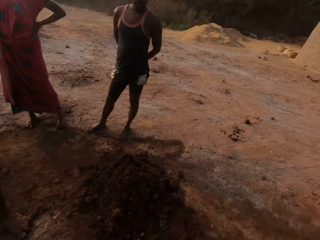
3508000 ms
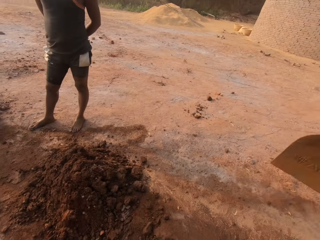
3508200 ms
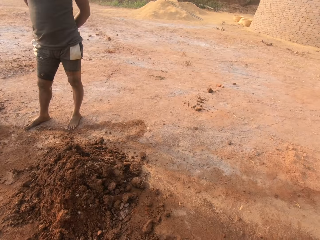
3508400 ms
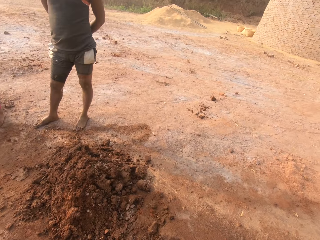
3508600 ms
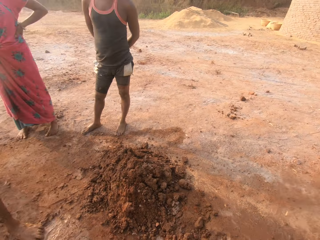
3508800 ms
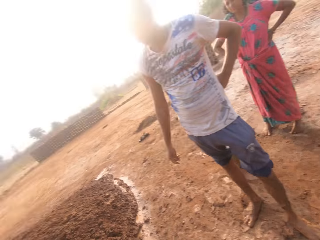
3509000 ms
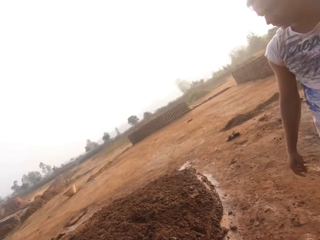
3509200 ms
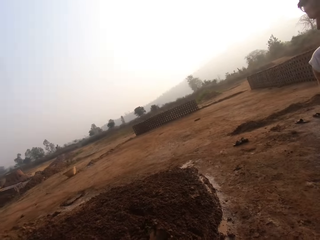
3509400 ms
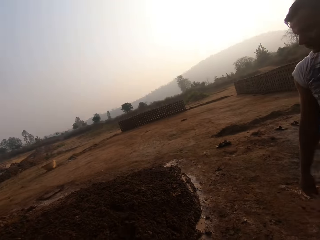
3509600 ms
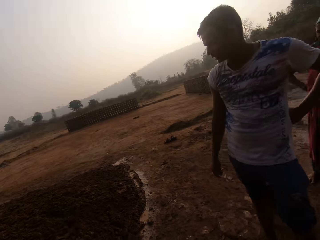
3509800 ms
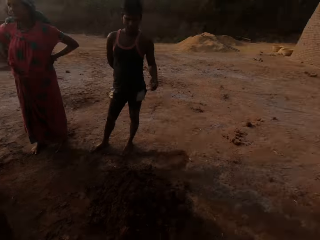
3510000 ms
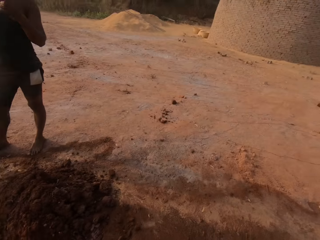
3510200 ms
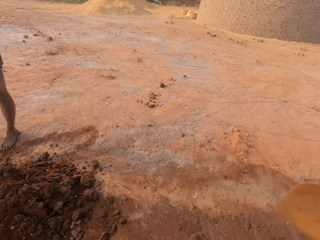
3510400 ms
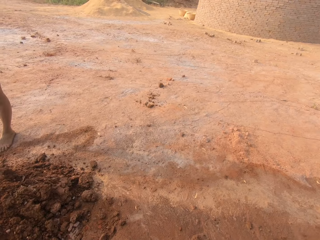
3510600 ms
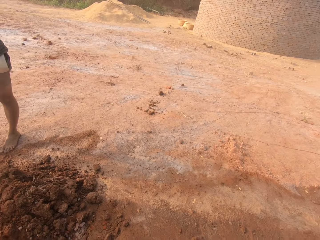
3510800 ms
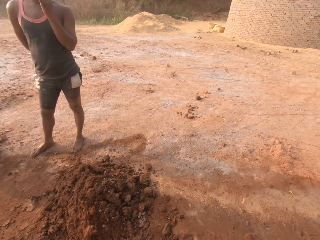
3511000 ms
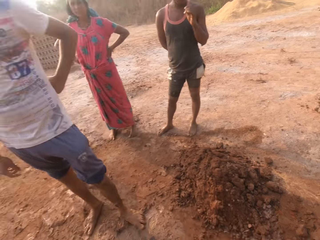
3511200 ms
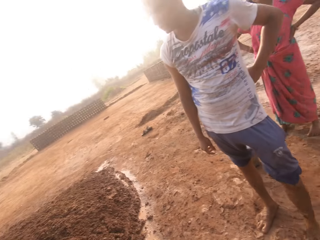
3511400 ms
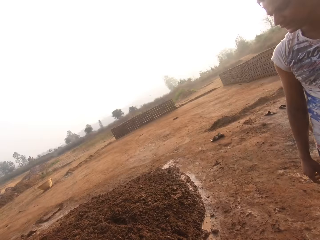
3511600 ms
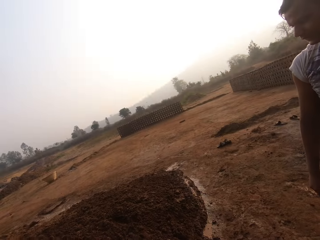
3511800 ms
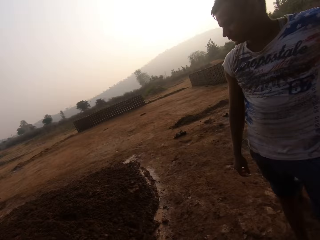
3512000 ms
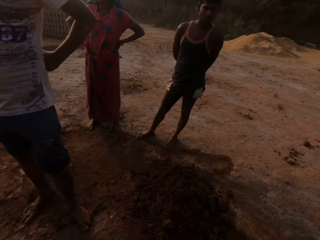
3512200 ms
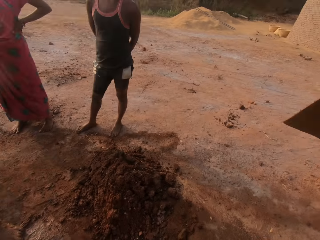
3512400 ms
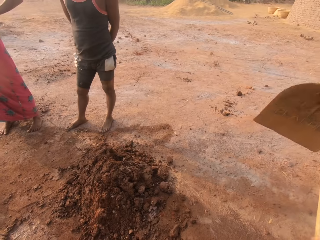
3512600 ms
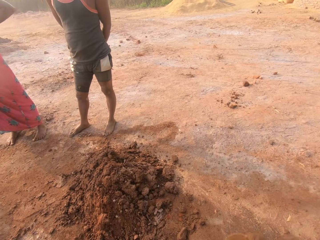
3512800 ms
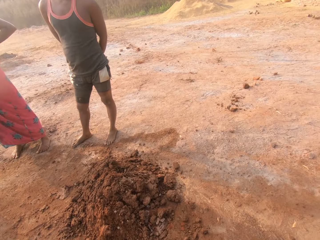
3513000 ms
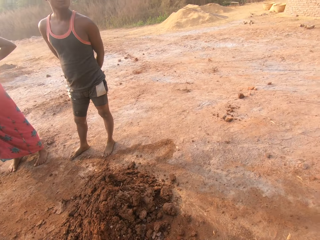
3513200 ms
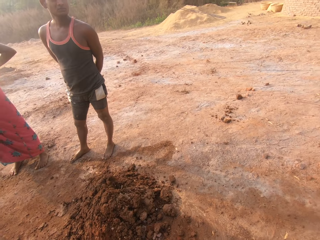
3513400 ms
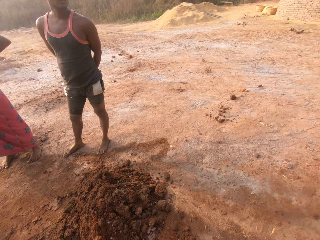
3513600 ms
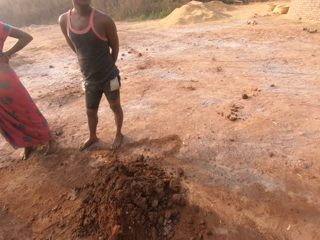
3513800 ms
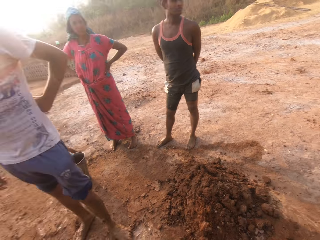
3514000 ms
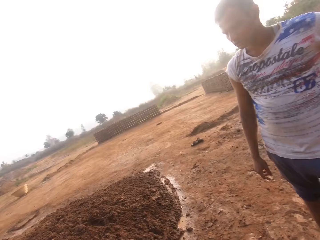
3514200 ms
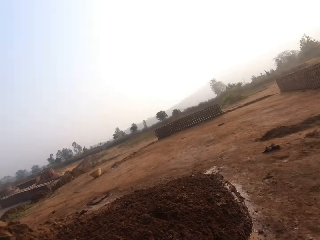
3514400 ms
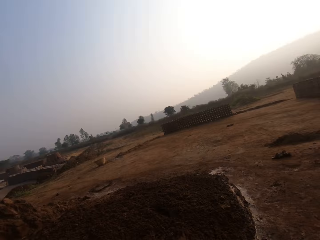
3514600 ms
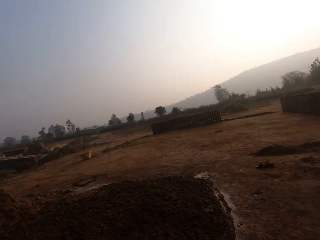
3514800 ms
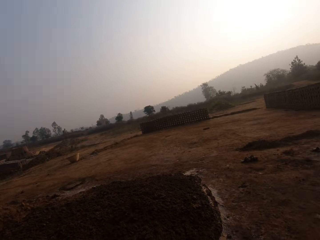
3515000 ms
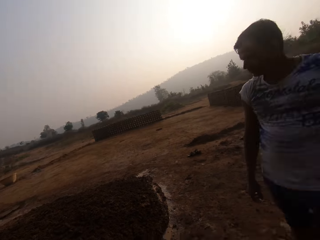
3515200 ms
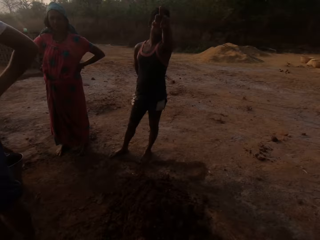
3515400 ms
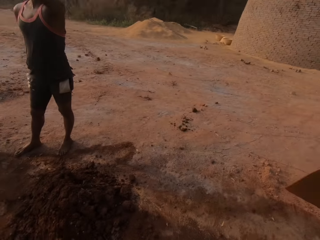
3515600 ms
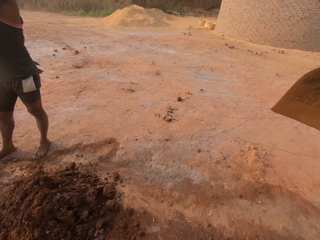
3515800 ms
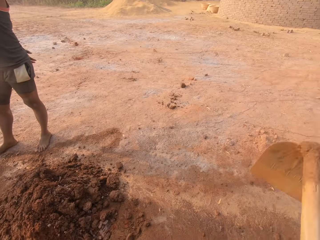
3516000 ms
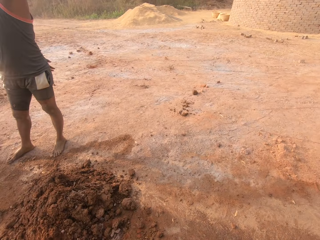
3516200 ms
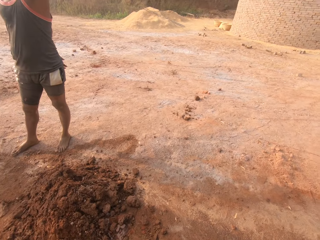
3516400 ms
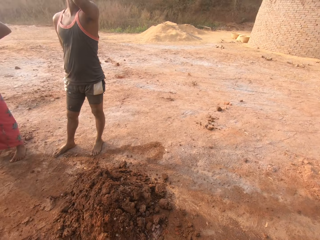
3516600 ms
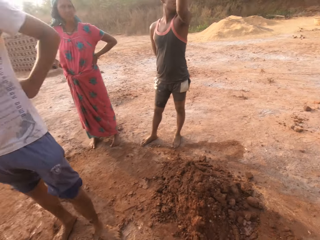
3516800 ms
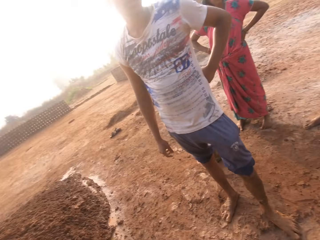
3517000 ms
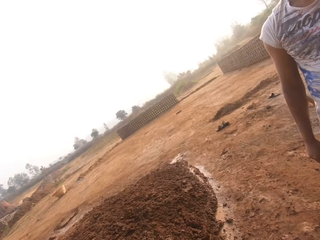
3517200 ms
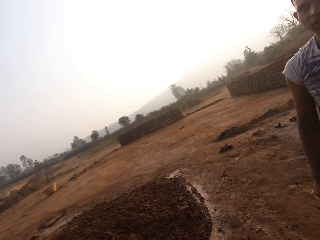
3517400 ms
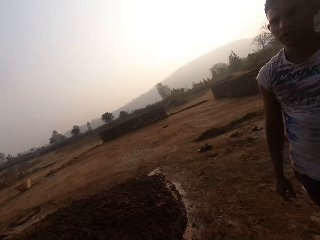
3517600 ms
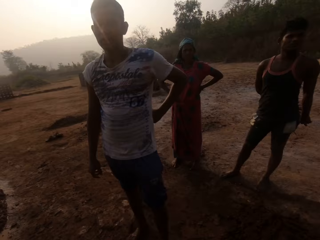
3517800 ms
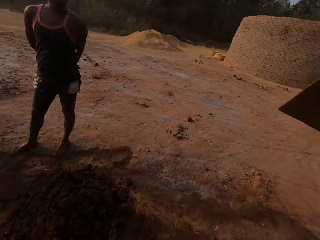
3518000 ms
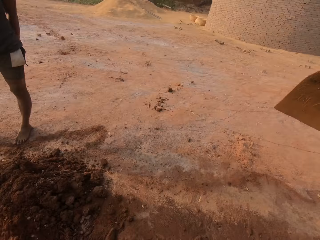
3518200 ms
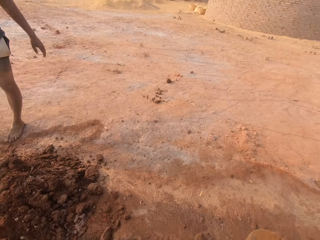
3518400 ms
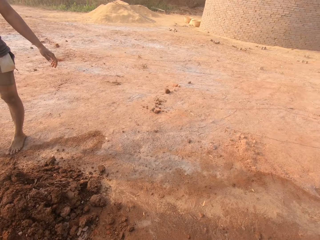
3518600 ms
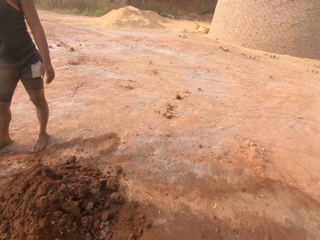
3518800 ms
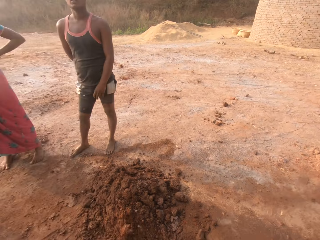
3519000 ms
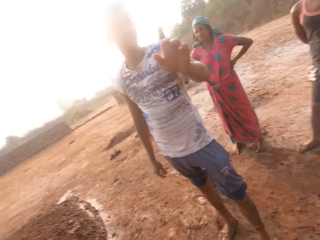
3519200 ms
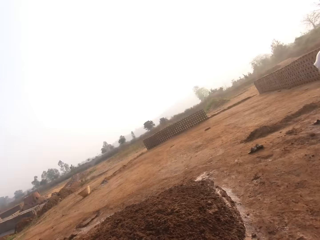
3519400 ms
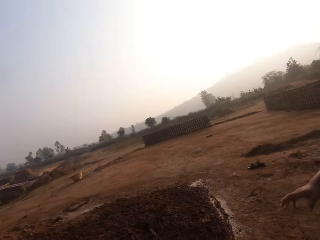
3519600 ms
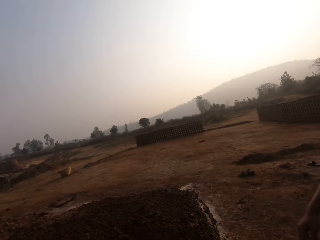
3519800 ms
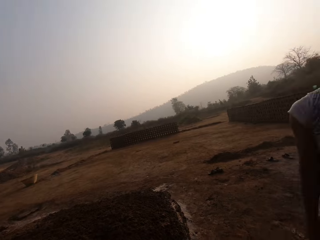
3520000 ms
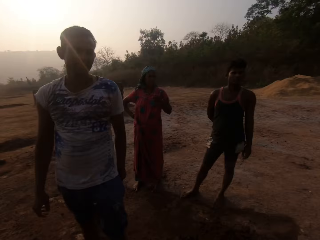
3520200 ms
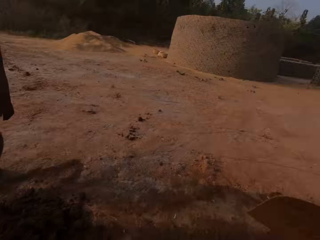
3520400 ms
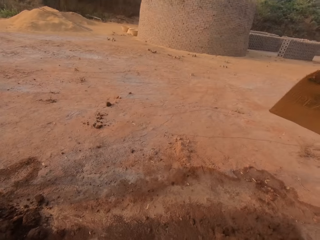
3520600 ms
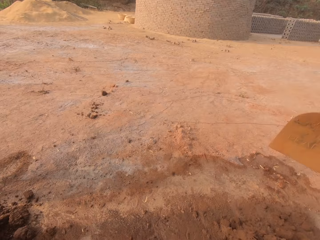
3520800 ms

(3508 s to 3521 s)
The camera wearer turns around the clay heap. They dig on the clay heap. They turn around the clay heap. They dig on the clay heap. They turn around the clay heap. They dig on the clay heap. They turn around the clay heap. They dig on the clay heap.

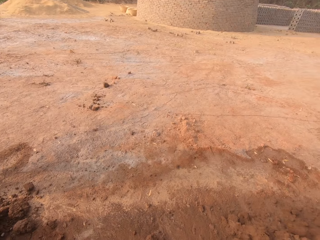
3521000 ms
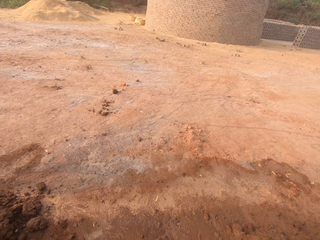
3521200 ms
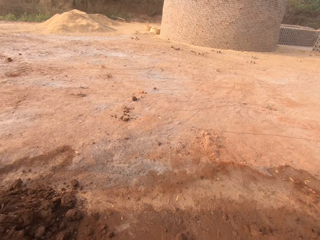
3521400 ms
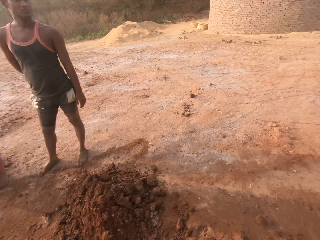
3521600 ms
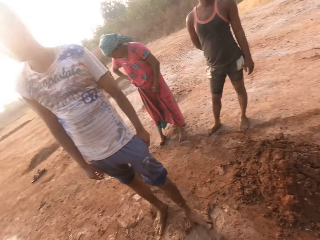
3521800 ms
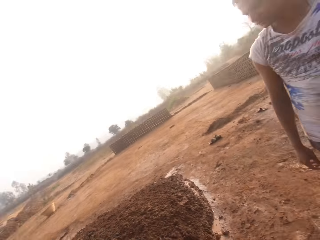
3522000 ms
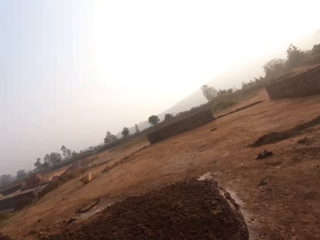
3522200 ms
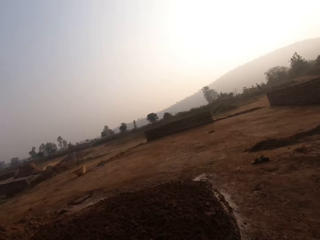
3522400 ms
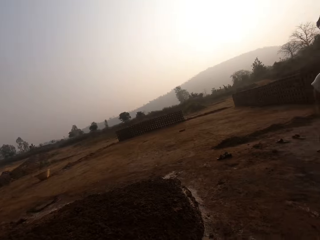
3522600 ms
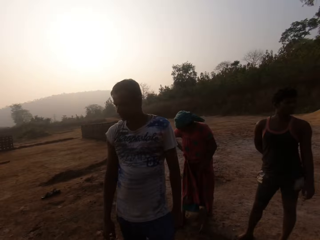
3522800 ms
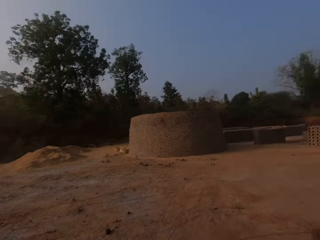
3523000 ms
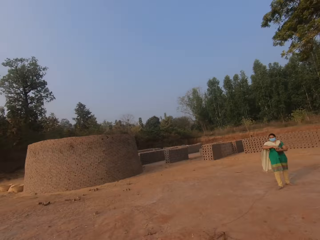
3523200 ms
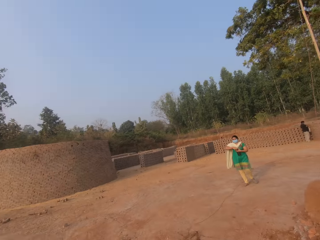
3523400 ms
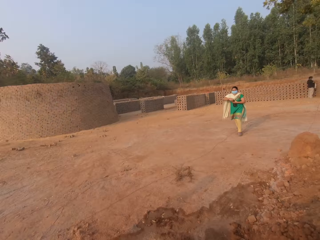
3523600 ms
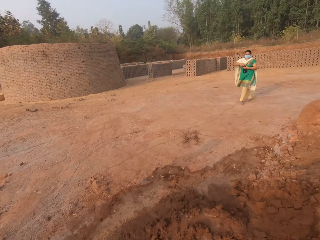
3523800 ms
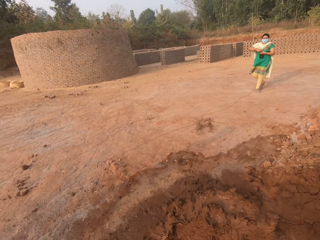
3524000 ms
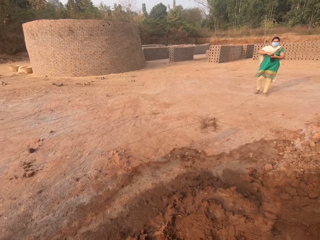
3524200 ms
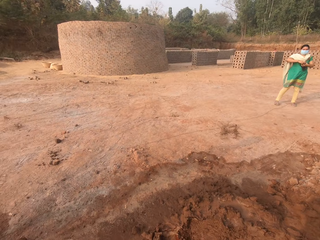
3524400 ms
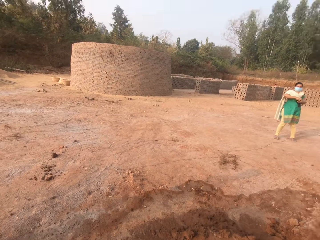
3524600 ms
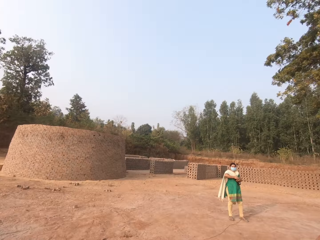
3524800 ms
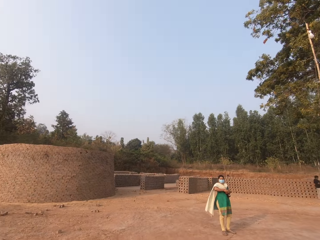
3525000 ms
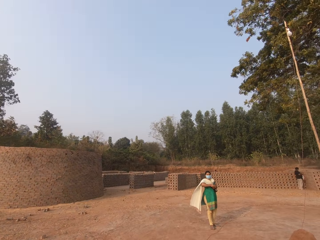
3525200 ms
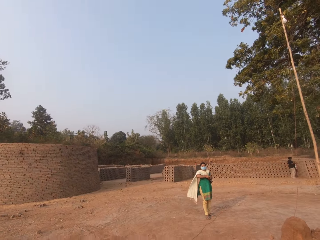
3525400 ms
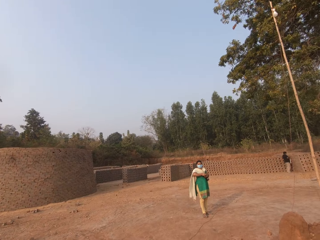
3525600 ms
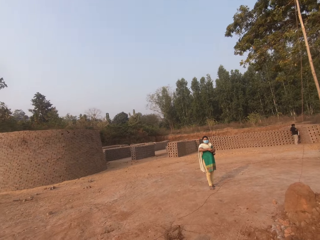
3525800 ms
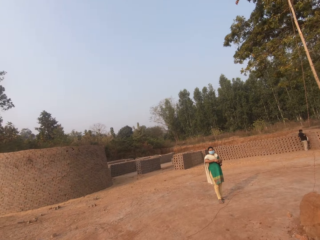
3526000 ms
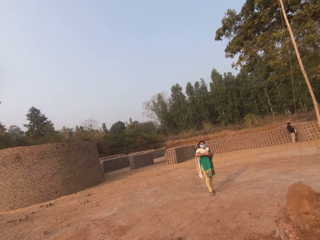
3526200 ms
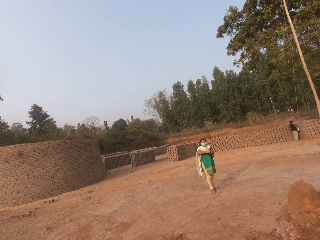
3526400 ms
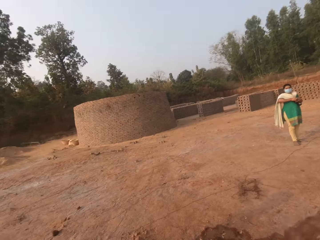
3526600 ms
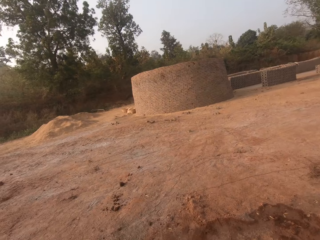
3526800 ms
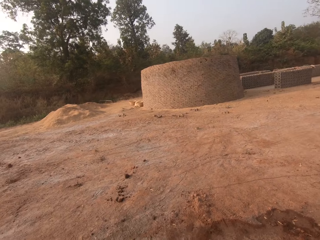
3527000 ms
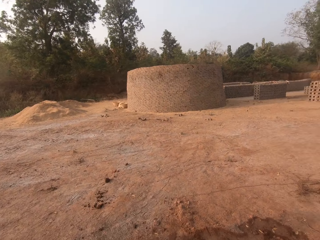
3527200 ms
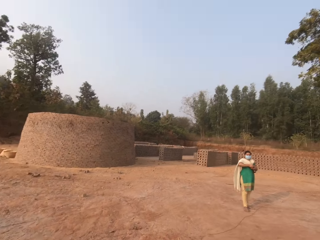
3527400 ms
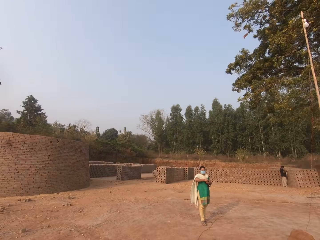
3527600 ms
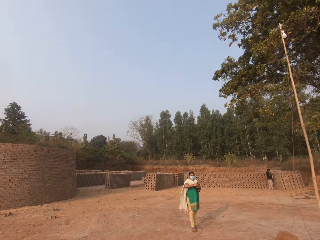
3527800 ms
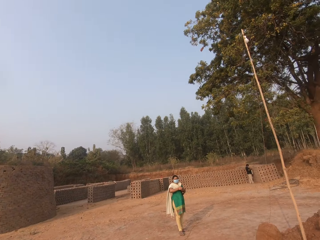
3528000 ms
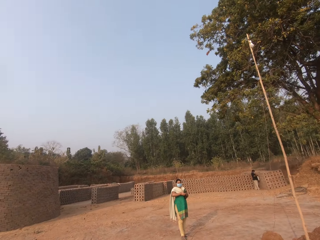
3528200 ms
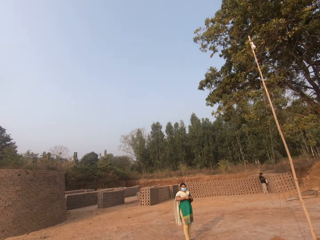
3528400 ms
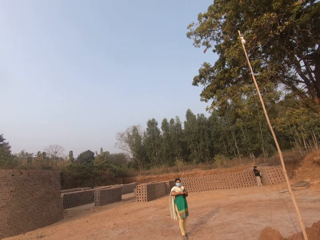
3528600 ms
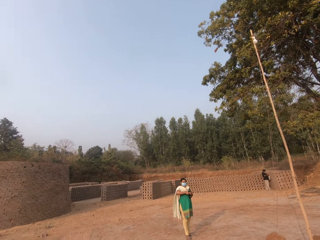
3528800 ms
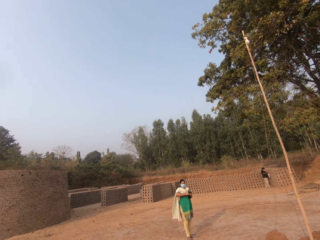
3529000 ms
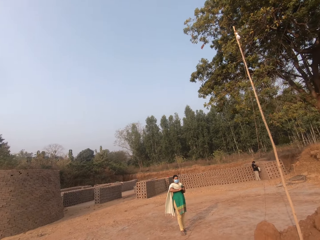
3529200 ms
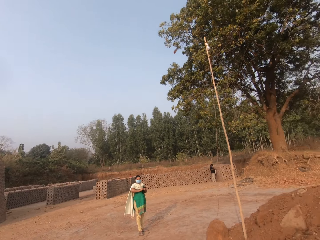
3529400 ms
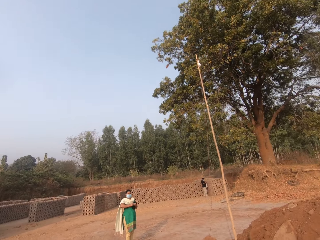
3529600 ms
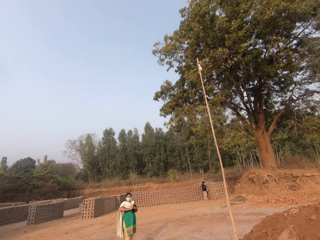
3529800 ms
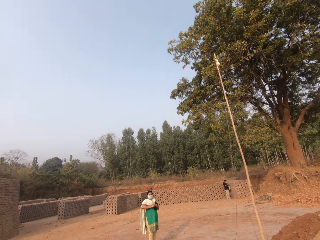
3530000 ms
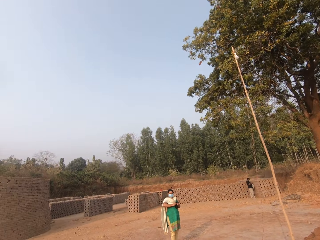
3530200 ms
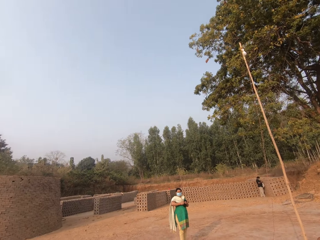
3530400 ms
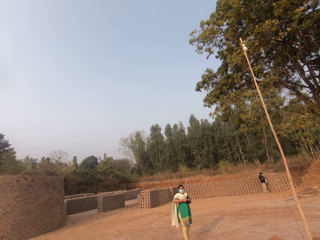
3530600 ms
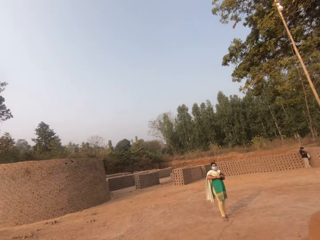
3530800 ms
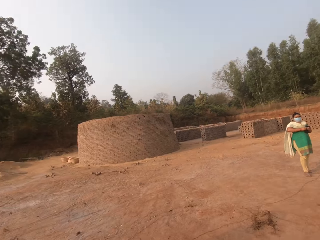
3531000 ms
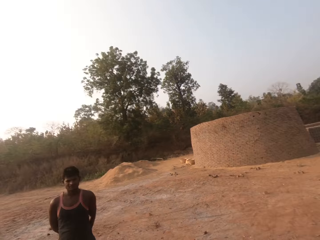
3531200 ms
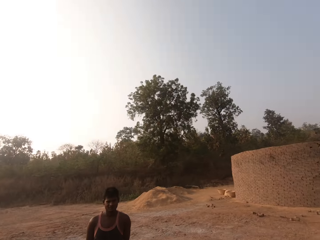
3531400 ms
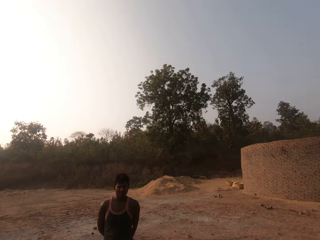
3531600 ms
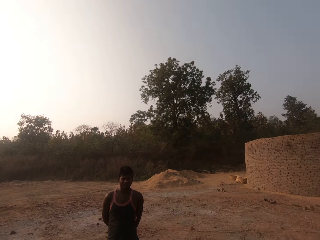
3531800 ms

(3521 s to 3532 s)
The camera wearer turns around the clay heap. A lady stands in the field. The camera wearer walks around in the field.
